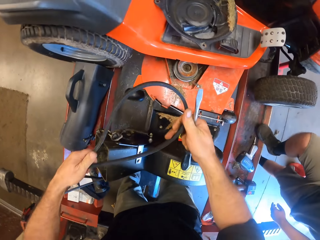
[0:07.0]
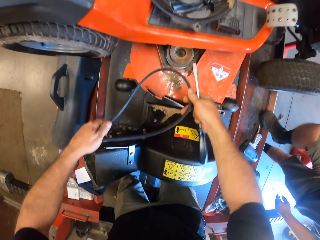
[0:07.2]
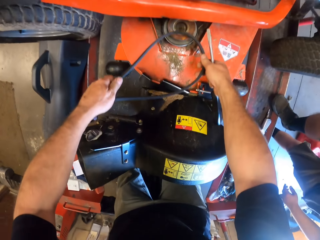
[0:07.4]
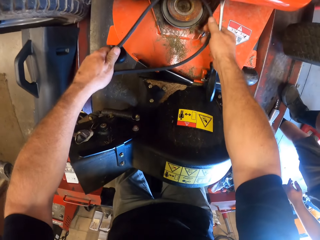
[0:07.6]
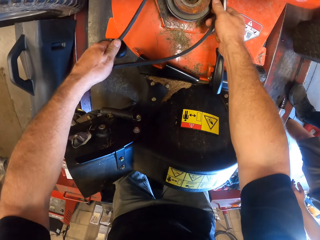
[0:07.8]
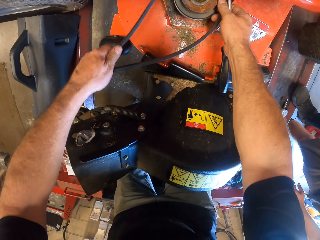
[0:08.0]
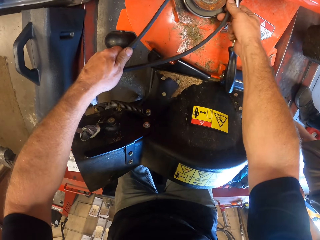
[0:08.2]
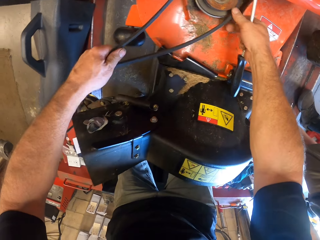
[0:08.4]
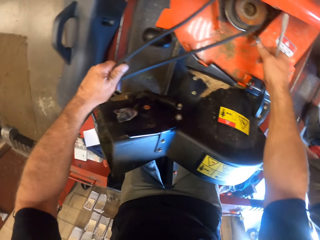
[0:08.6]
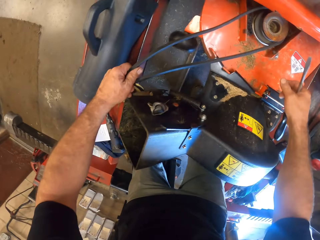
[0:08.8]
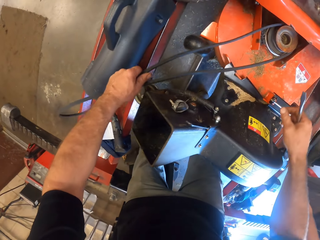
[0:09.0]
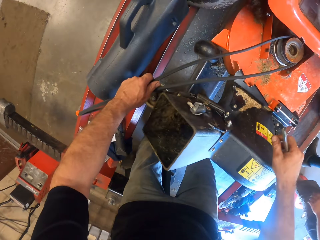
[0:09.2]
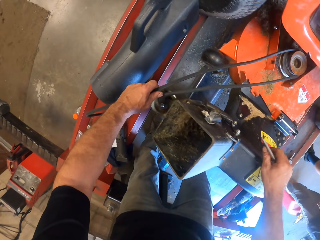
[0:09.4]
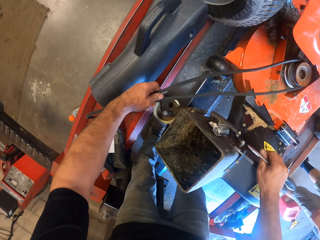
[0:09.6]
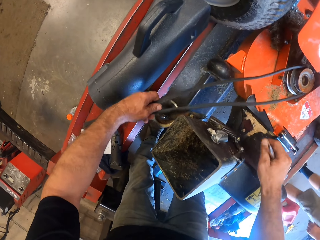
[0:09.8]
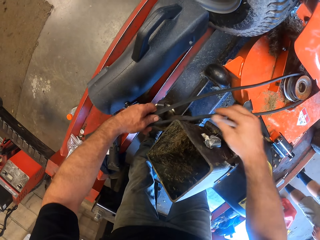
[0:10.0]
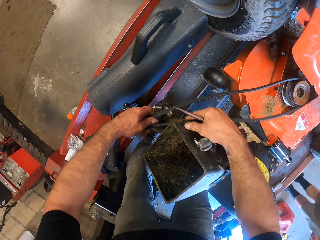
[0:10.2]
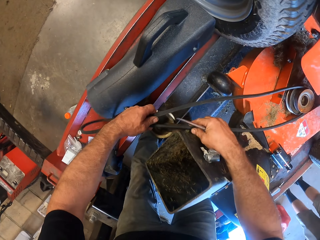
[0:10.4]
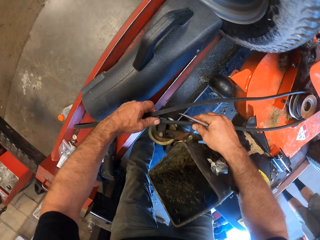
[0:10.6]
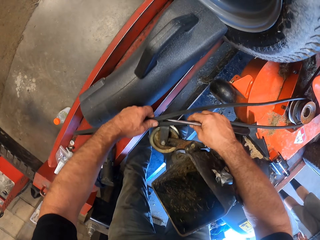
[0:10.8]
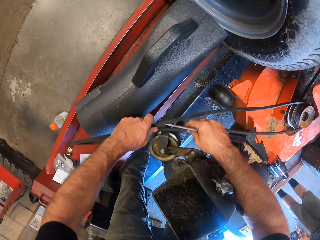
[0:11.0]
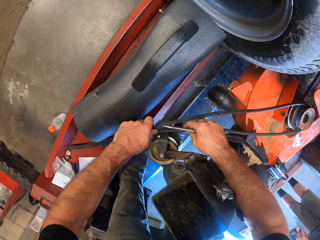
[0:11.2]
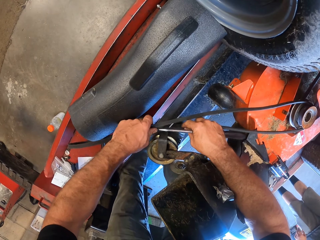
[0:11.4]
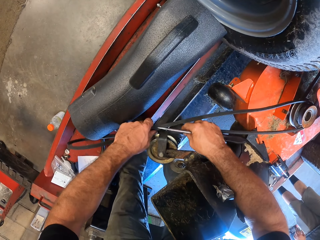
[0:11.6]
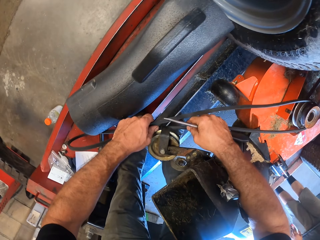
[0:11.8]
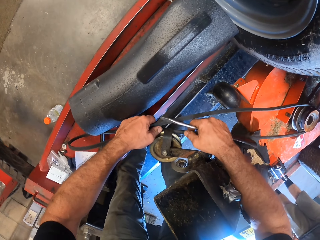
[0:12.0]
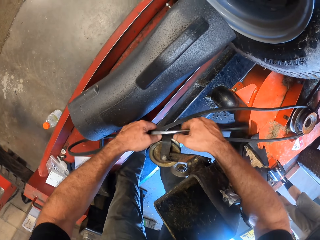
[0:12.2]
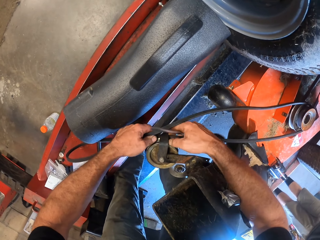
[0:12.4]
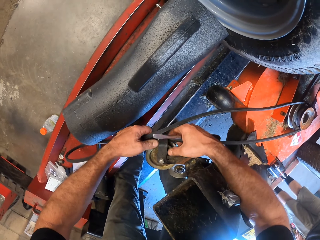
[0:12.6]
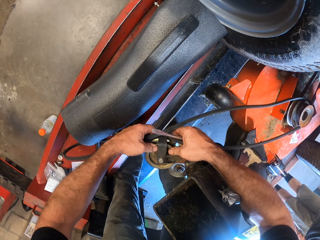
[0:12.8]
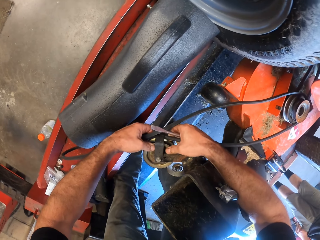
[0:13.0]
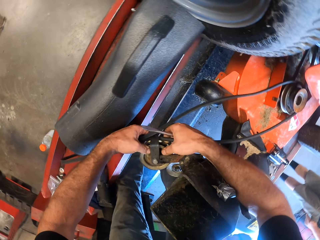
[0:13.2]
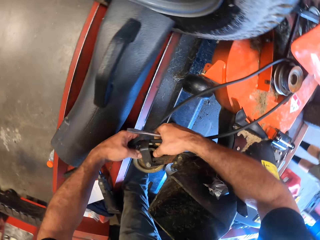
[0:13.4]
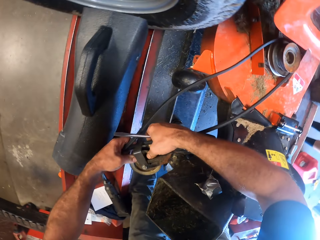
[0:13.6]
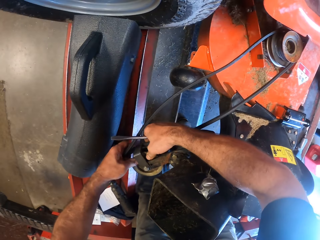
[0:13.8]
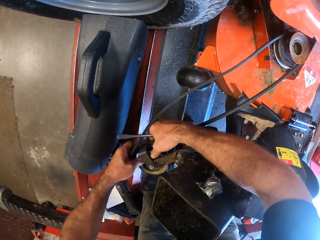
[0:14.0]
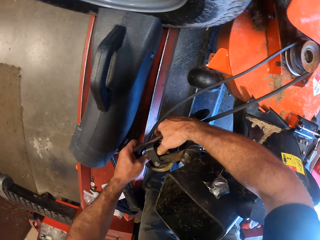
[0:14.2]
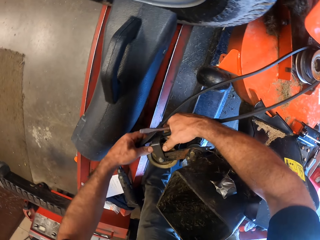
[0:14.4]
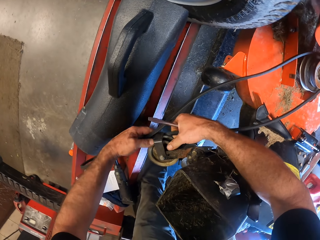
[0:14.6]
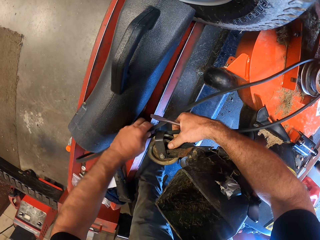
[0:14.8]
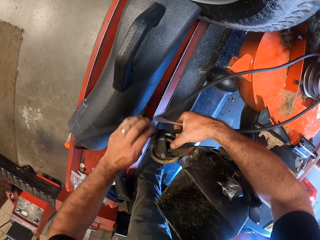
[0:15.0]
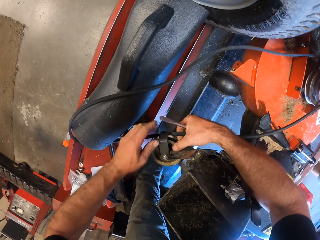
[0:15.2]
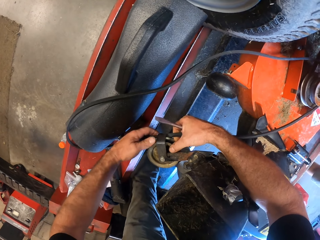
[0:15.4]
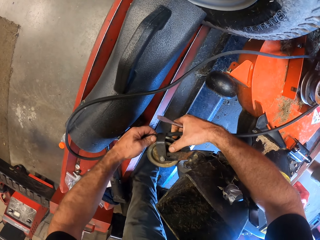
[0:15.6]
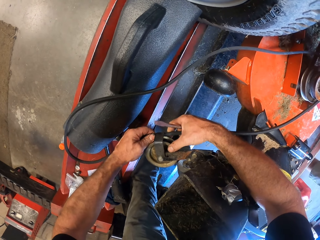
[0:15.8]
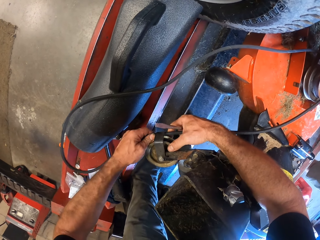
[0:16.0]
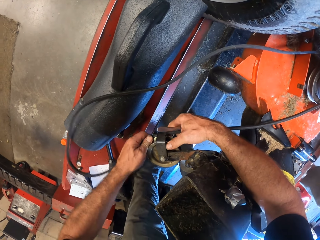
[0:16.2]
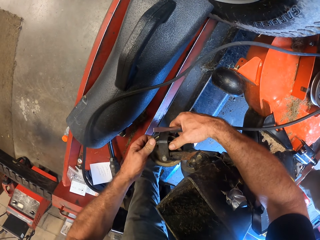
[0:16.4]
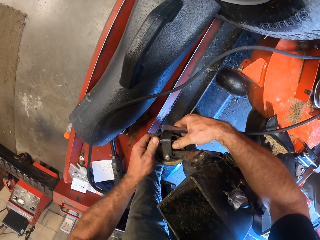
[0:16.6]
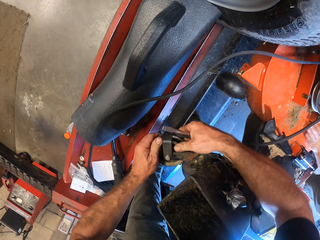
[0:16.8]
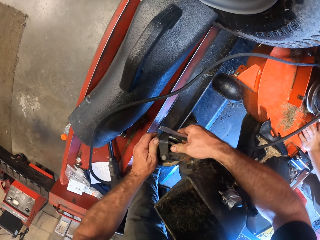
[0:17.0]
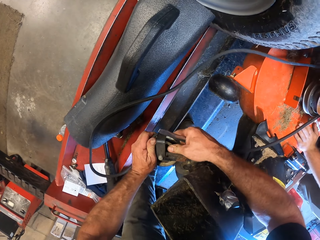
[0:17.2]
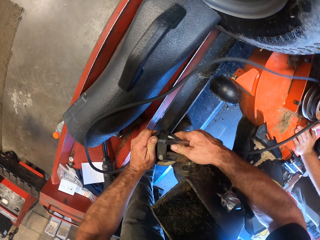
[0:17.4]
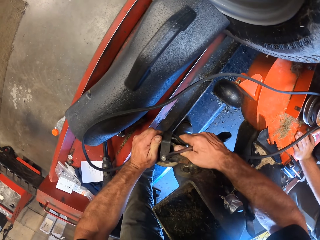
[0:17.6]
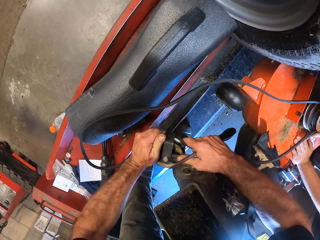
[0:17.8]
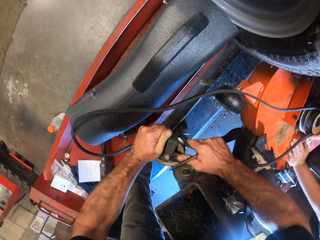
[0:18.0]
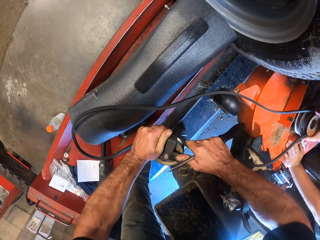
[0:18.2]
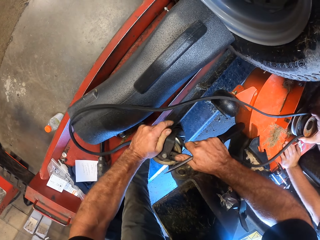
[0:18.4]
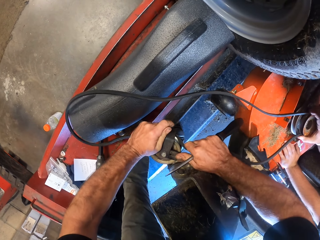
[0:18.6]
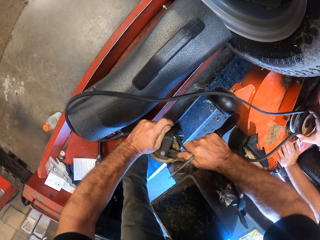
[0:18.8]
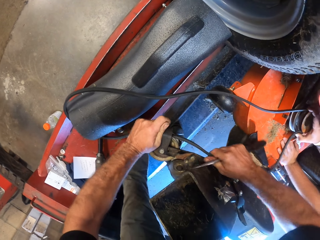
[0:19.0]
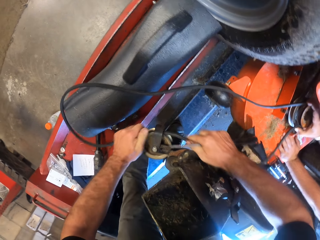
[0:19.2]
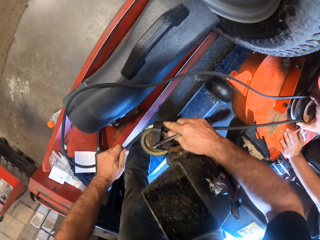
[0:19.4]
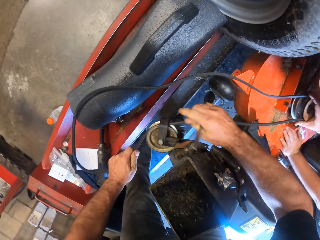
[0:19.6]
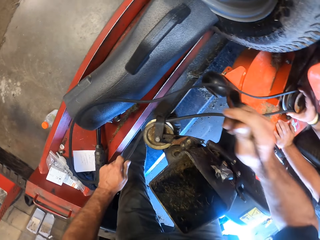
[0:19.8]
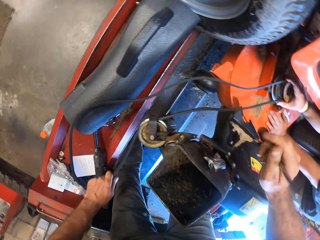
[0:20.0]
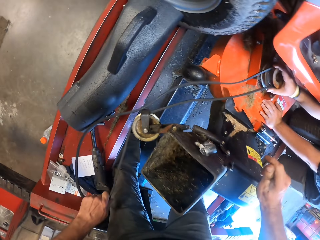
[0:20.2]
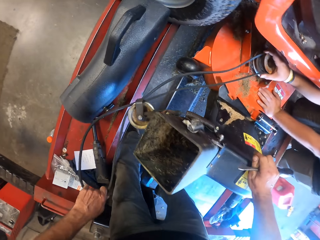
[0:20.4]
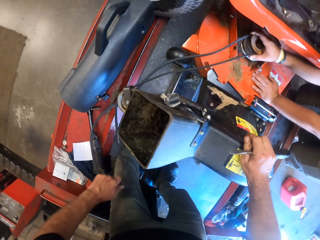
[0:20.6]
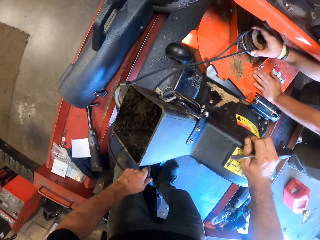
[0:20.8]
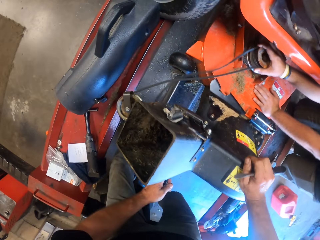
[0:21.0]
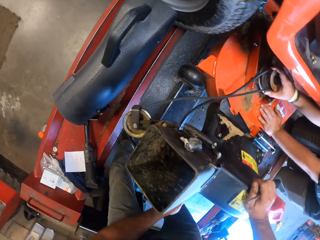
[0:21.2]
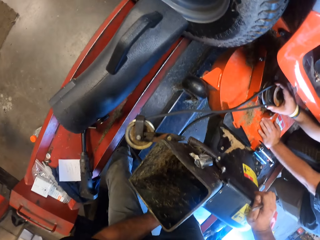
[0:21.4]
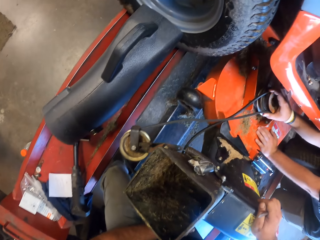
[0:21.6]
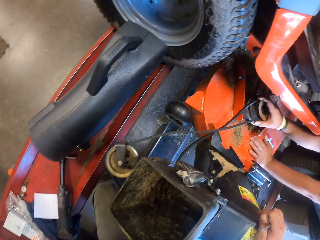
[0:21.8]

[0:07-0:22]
The camera wearer fixes the rubber belt into the washer of a mower. They fix the lawn mower bladder on the lawn mower machine. A person puts a hand on the lawn mower machine. The camera wearer fixes the lawn mower bladder on the lawn mower machine.

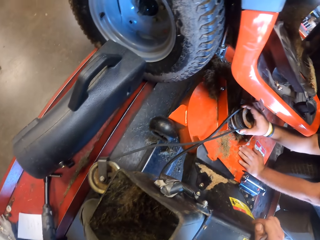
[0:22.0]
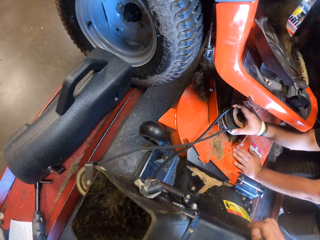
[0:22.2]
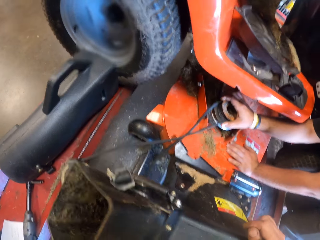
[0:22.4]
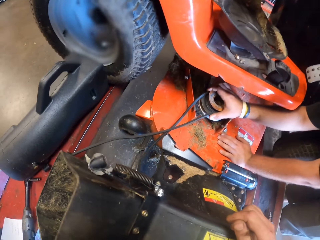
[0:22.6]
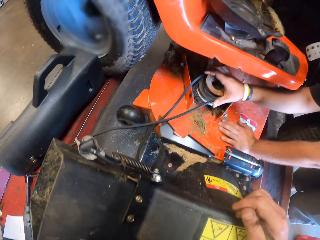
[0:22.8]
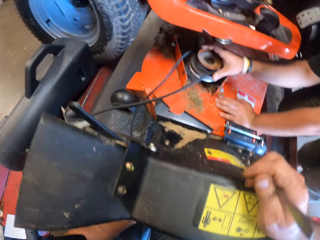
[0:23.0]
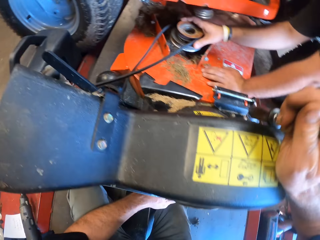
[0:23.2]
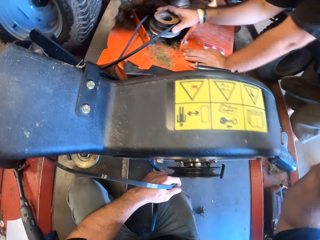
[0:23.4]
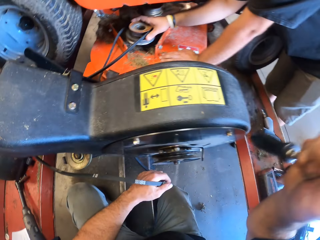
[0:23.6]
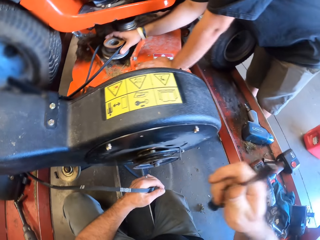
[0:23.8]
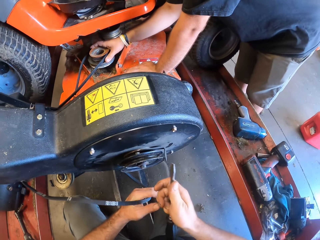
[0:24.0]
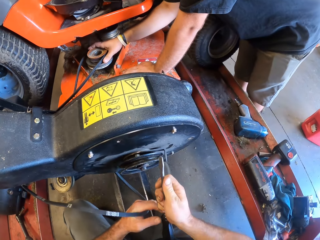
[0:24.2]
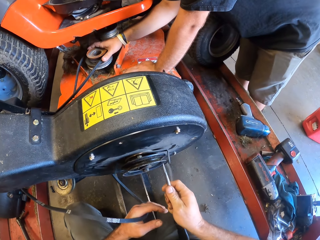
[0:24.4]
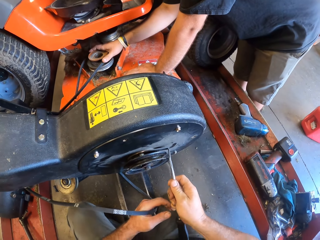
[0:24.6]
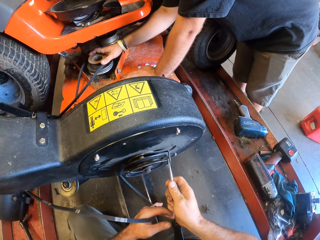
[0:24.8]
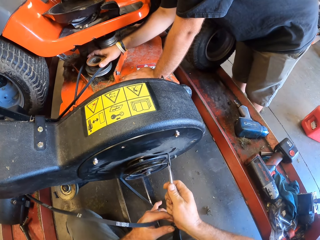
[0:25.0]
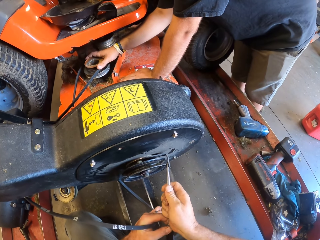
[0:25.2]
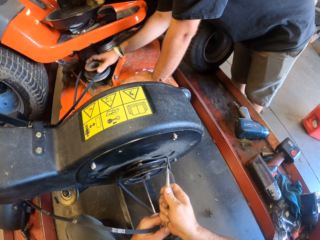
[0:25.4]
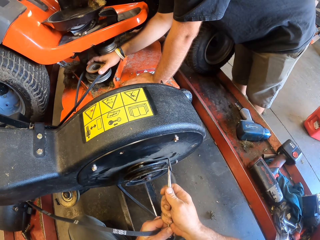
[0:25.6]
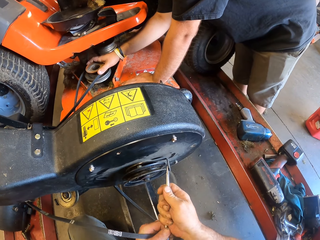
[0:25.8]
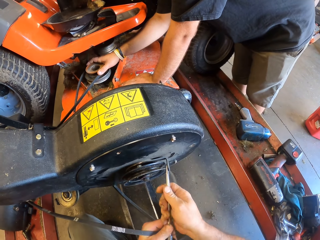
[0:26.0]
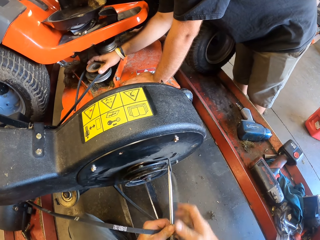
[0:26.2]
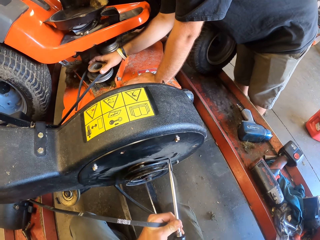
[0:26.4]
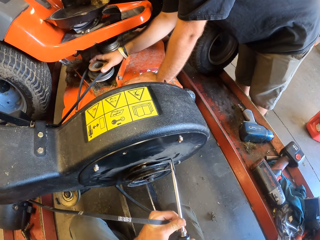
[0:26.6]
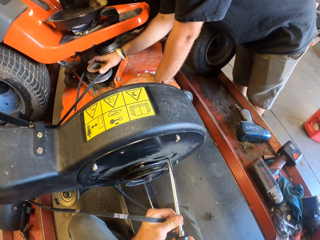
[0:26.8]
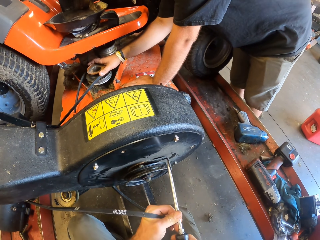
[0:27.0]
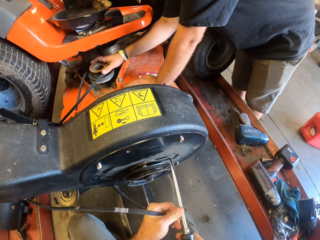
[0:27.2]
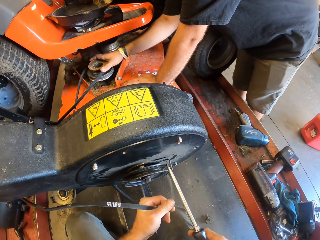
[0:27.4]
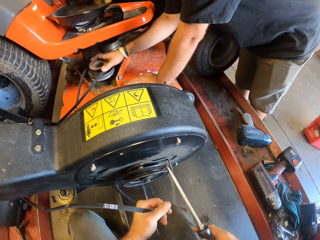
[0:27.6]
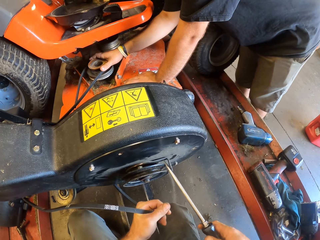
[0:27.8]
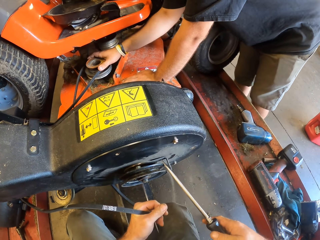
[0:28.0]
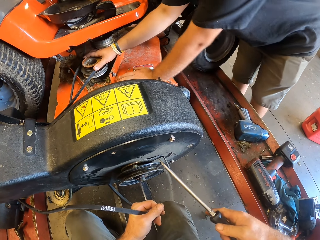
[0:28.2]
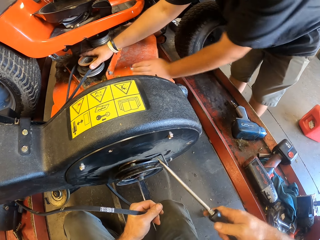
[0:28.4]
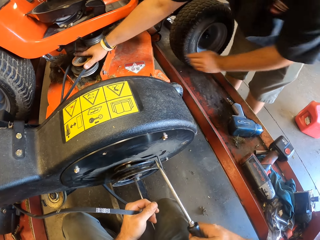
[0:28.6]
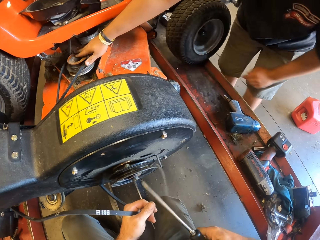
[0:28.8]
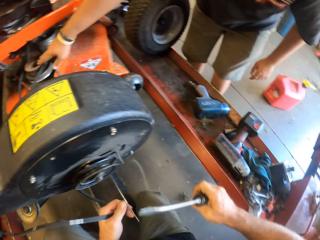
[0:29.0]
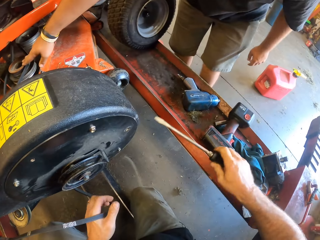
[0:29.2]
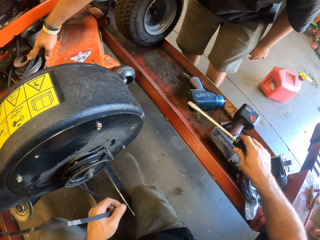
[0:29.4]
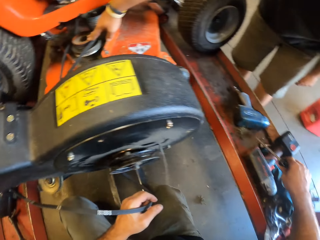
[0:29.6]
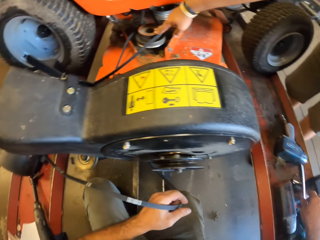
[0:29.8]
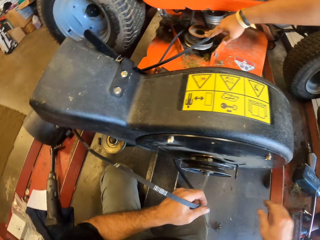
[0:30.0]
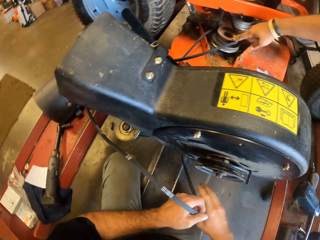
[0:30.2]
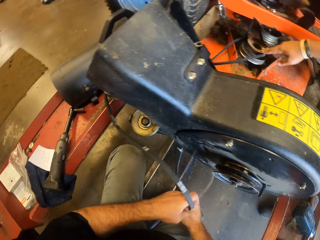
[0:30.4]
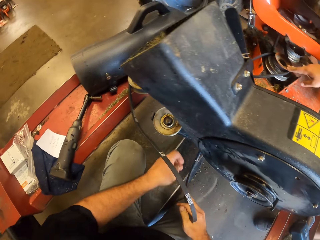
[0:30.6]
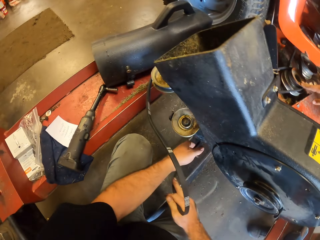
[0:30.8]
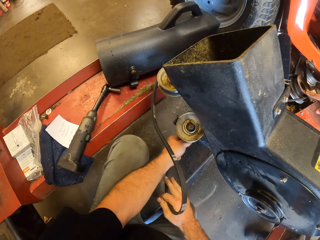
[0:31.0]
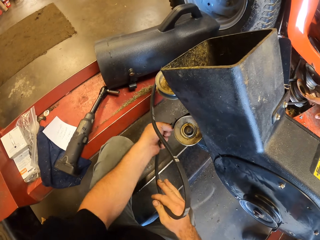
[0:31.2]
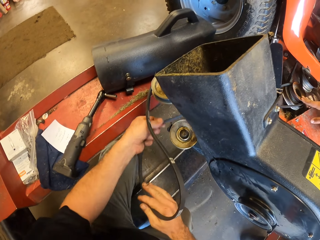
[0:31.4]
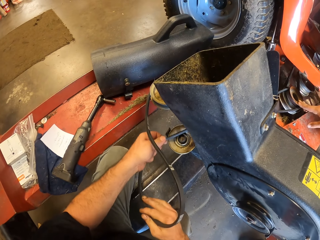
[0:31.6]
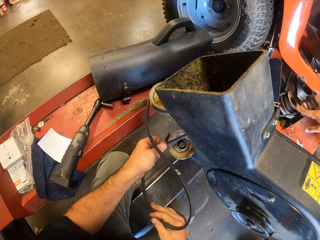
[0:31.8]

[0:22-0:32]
A person puts a hand on a lawn mower machine. The camera wearer fixes the lawn mower bladder on the lawn mower machine. They adjust the rubber belt with the screwdriver. They drop the screwdriver on an iron plate beside the mower. They adjust the rubber belt of the mower.
